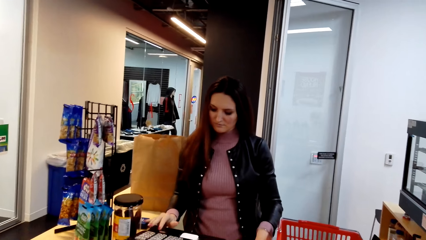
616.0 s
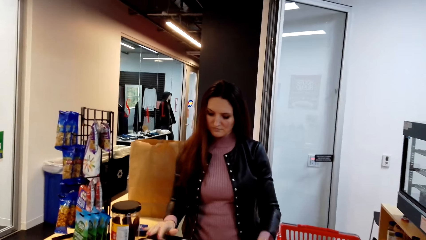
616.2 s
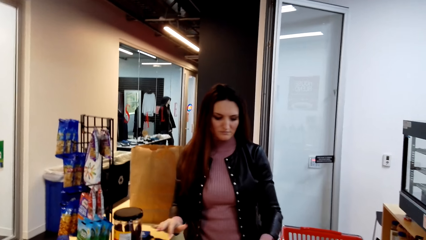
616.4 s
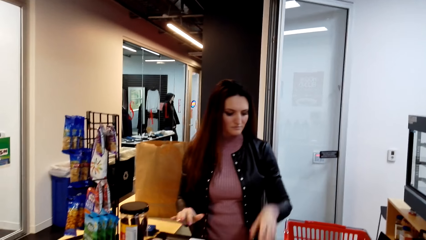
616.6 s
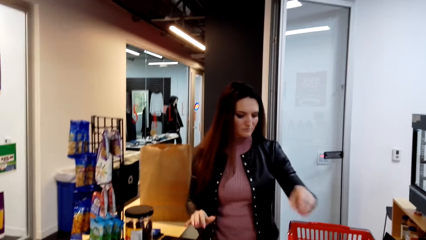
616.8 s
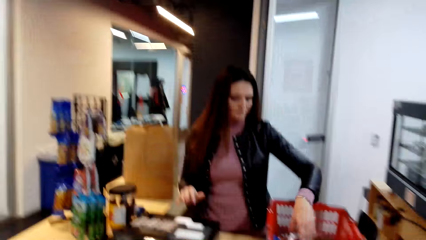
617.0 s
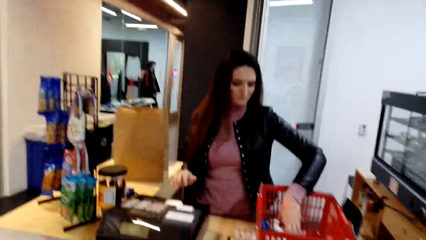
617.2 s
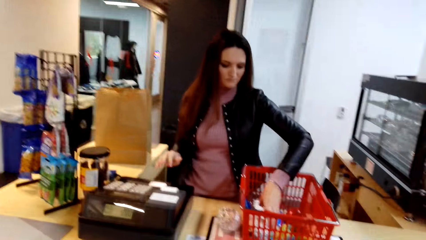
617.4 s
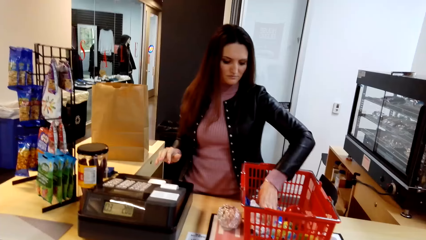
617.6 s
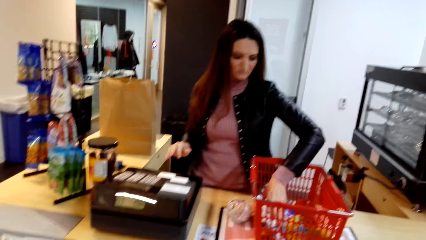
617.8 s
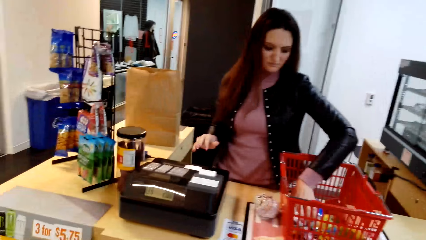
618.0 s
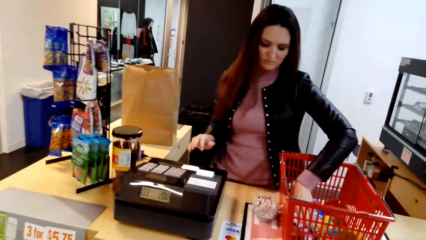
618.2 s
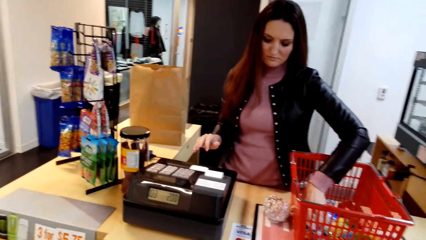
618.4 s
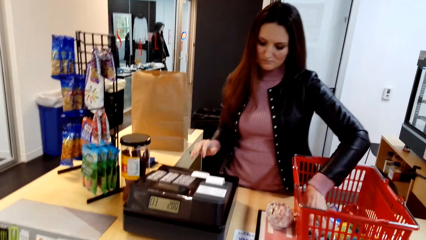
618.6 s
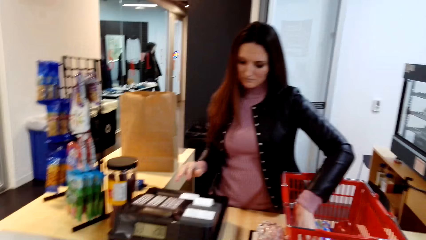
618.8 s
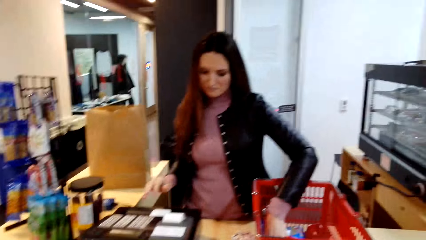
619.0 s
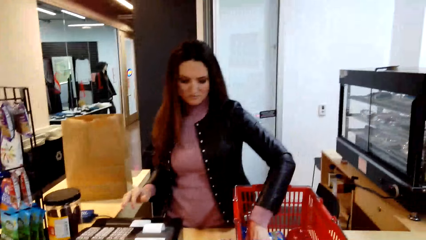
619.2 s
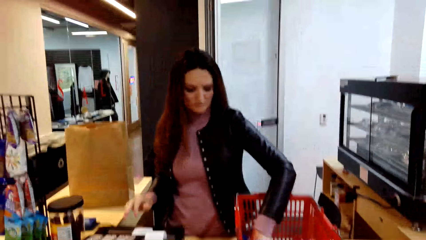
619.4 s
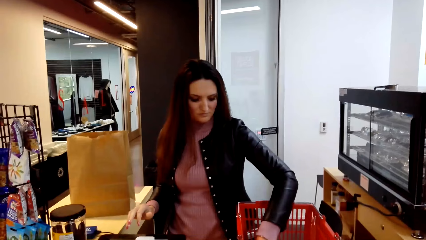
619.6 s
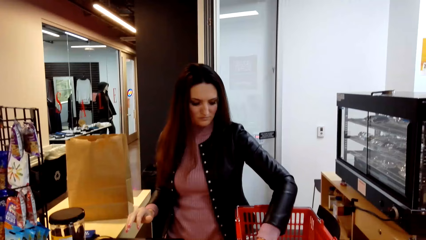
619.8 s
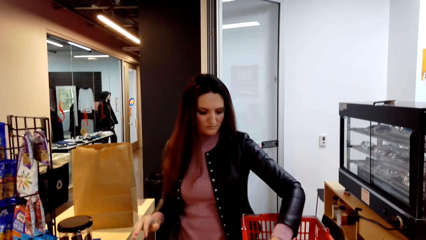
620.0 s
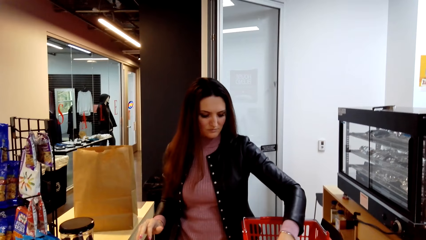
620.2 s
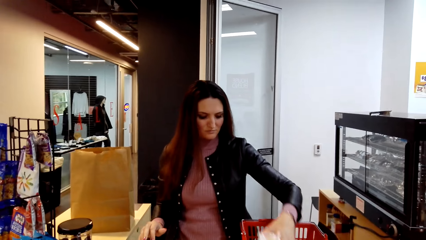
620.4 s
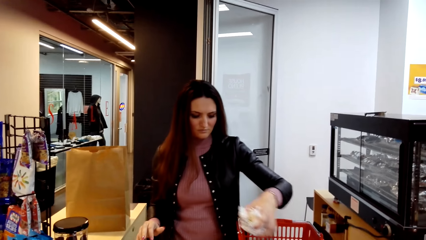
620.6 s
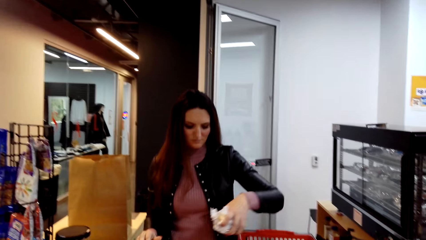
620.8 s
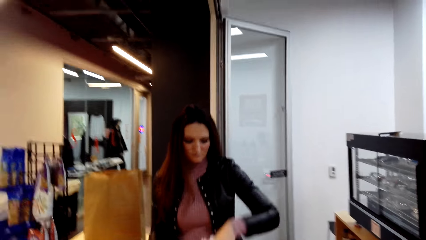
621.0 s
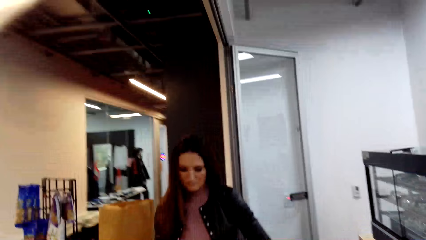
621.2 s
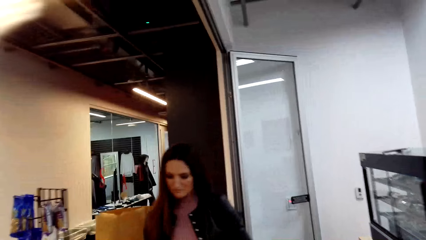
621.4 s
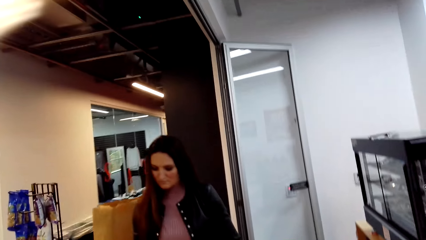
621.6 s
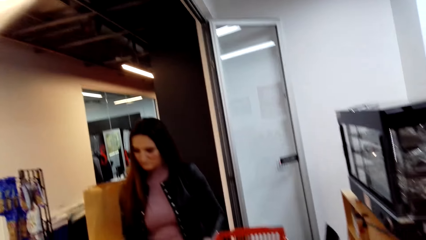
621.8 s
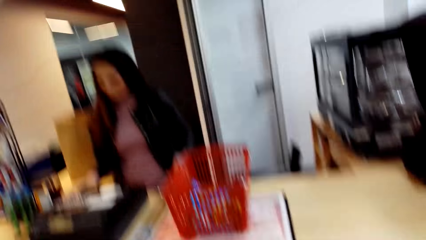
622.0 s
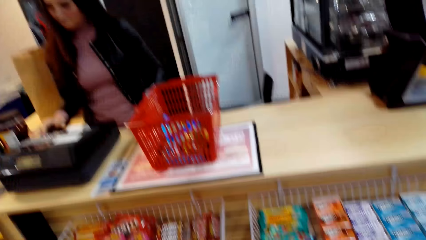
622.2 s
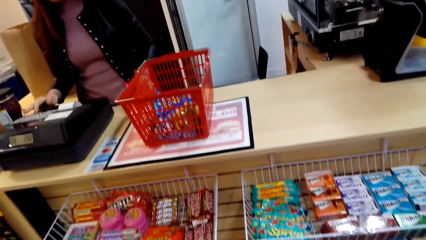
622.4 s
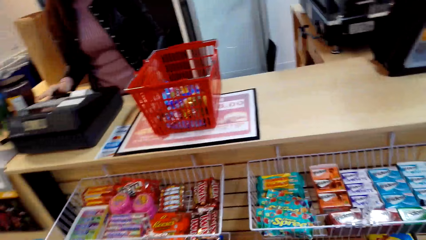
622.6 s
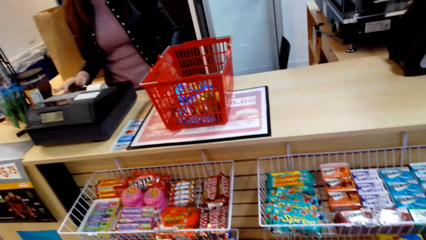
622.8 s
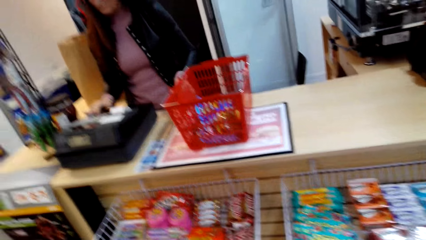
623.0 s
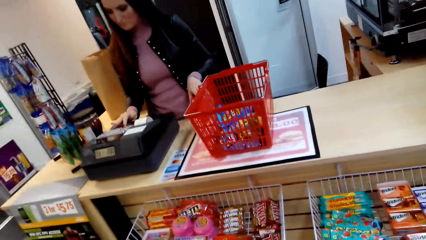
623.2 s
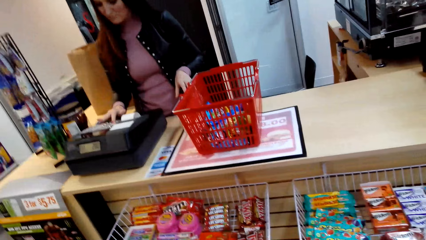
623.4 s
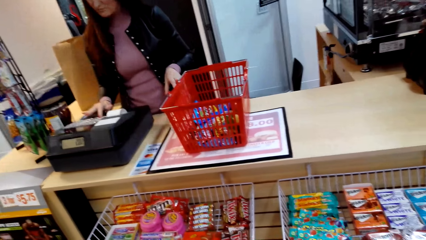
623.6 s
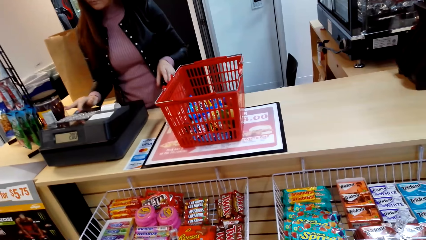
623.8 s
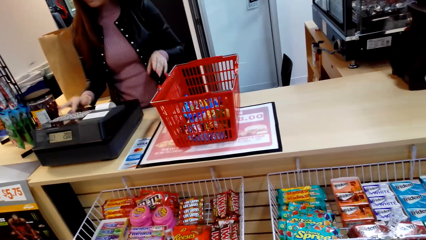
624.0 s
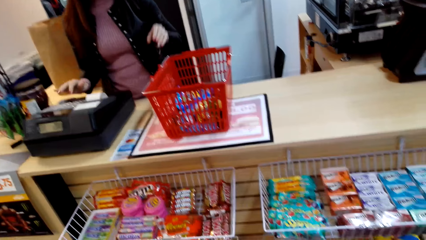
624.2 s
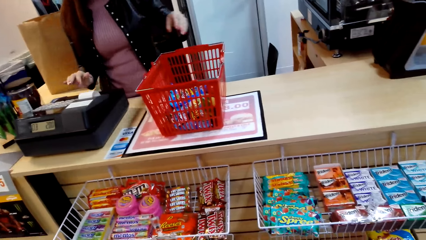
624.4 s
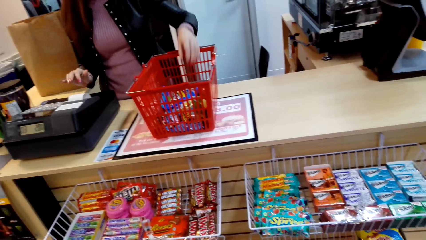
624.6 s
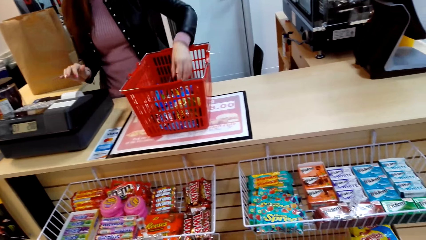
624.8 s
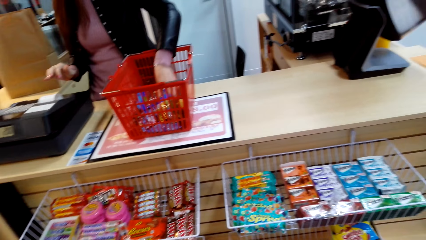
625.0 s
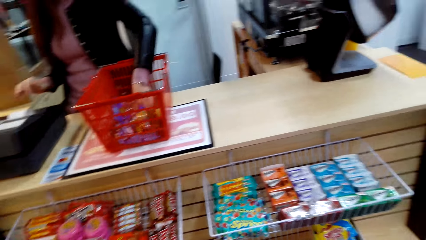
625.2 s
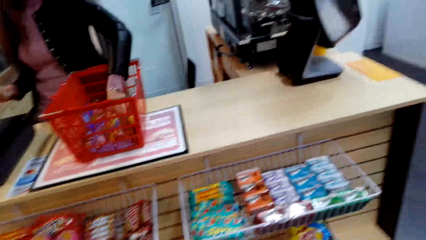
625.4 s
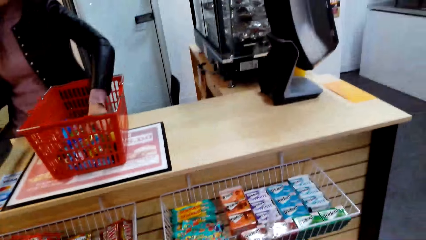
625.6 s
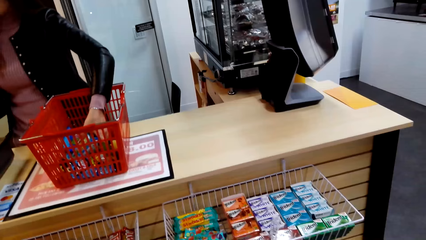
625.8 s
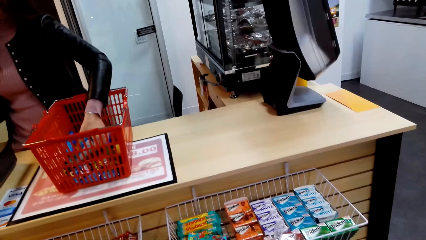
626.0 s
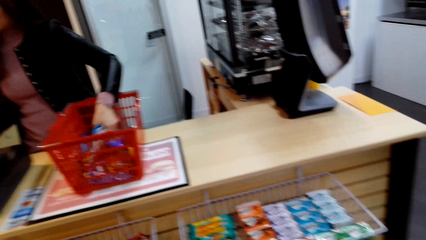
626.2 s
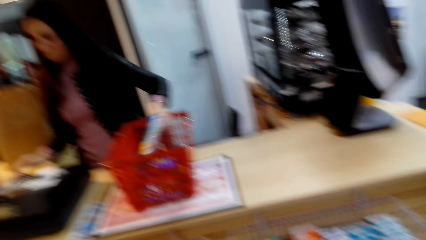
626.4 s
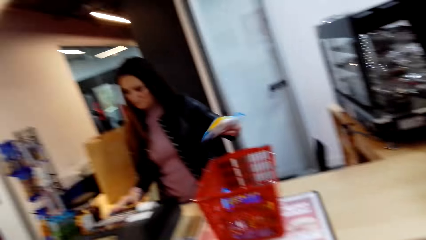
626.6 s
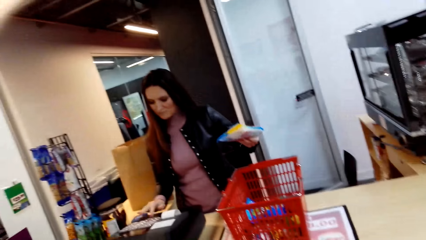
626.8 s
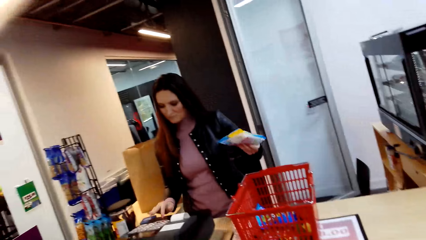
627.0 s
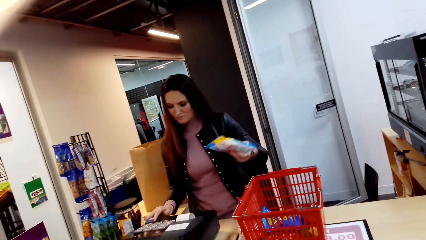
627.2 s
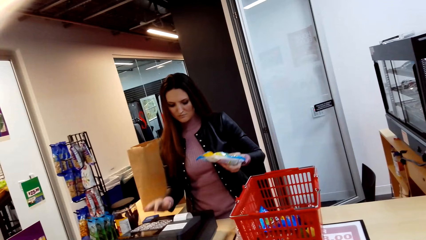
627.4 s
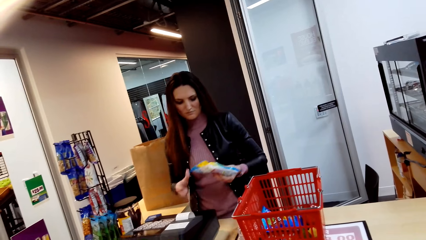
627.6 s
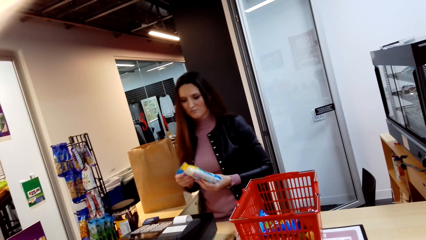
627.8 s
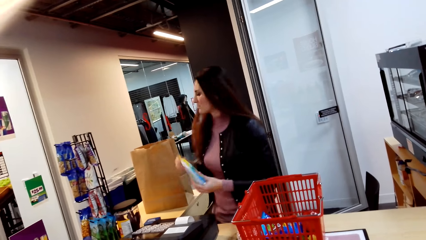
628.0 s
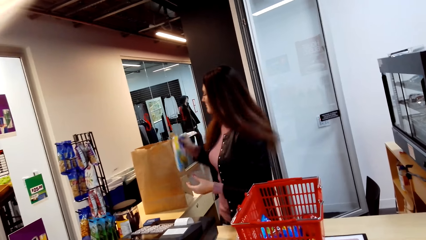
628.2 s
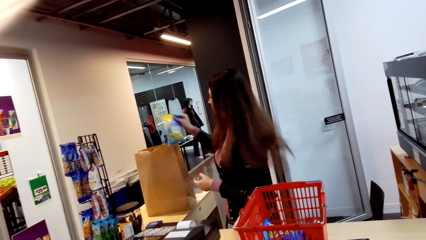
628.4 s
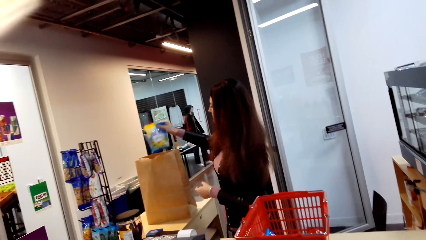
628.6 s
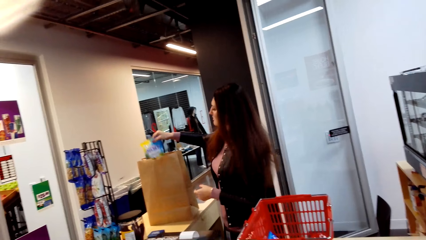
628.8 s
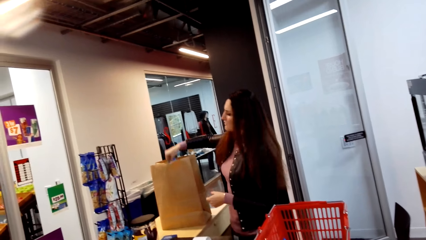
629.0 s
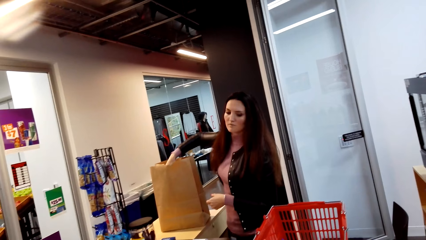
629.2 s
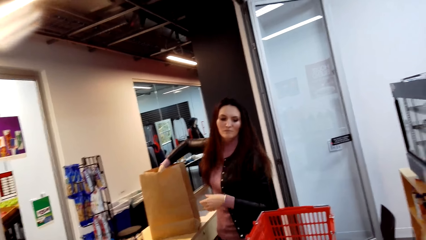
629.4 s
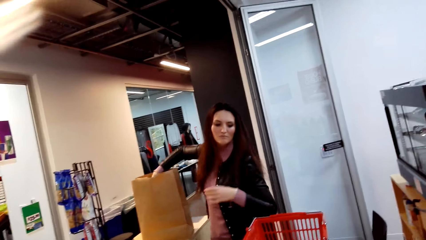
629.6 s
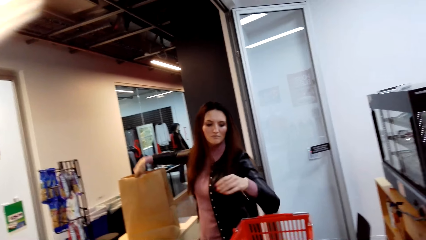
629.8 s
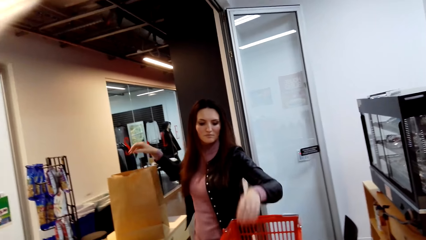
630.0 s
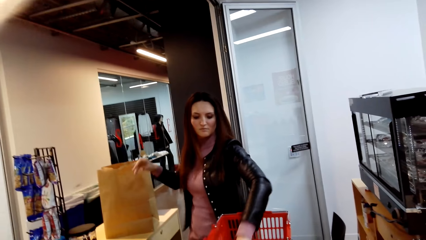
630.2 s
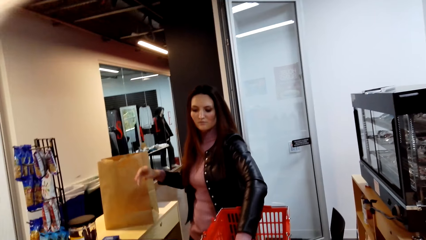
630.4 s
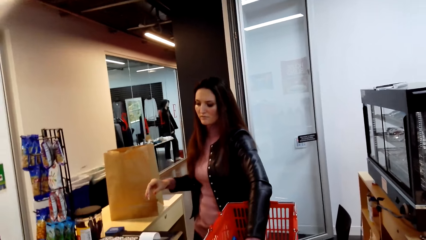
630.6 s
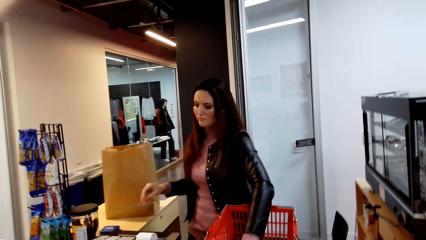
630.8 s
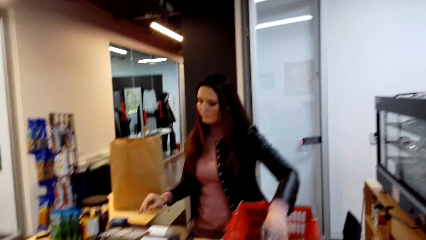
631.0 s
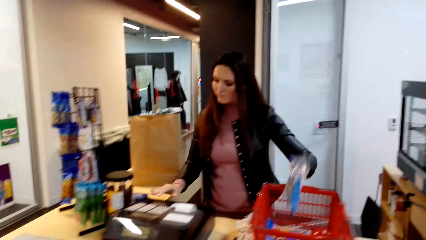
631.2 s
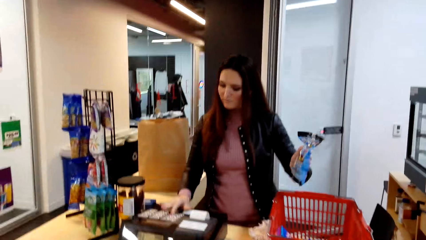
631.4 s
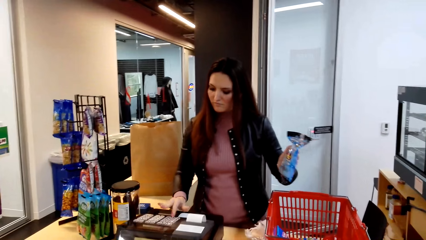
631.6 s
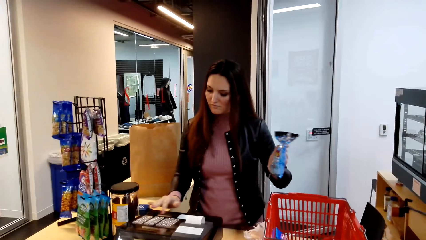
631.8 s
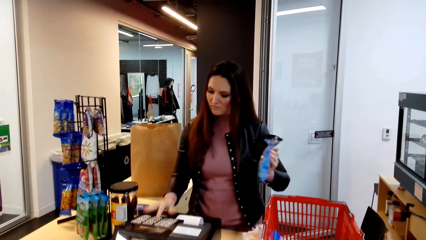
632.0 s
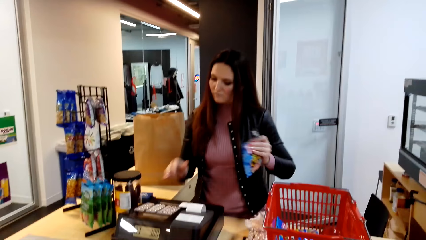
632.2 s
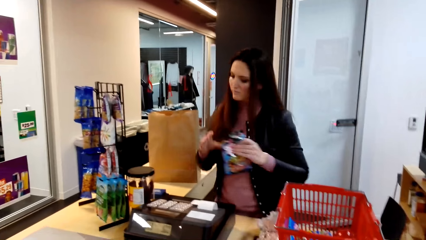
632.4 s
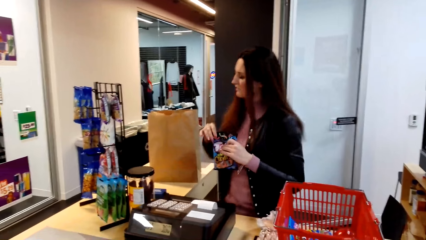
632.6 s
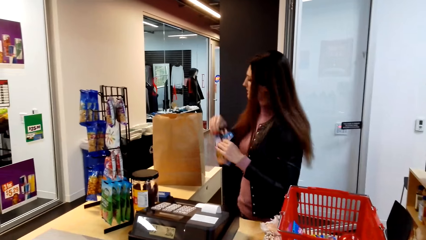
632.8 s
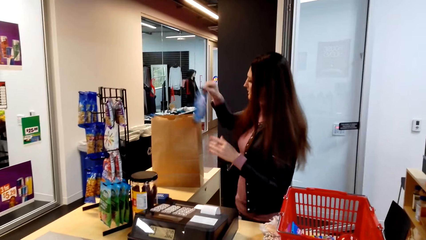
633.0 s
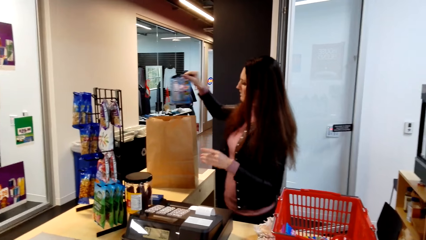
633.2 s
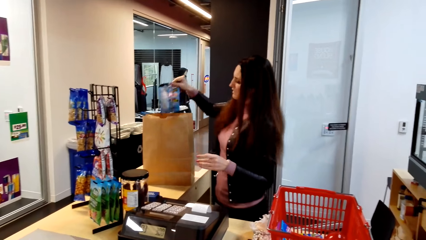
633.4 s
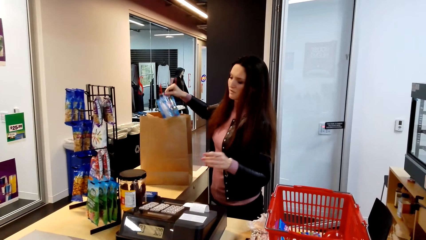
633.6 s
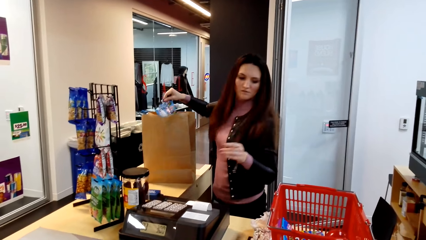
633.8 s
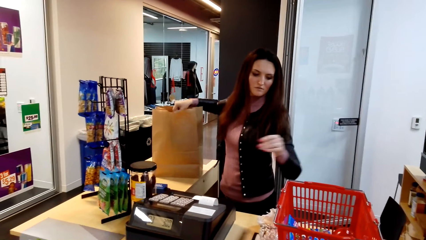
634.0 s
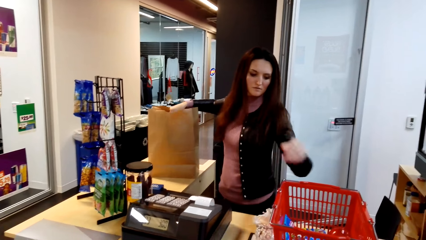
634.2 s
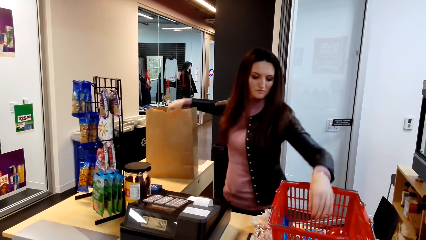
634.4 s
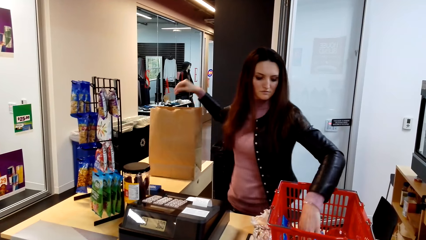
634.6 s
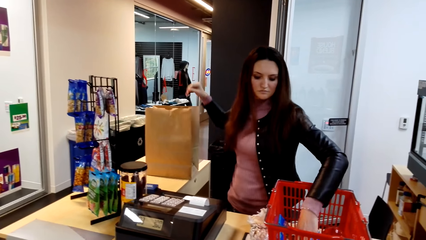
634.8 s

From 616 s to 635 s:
The cashier scans items on the cash register. The cashier picks an item in the tray and dials the machine. The cashier picks an item in the tray, dials the machine, and packs the item in the pack bag. The cashier picks an item in the tray, dials the machine, and packs the item in the pack bag. The camera wearer puts items in the grocery bag.
